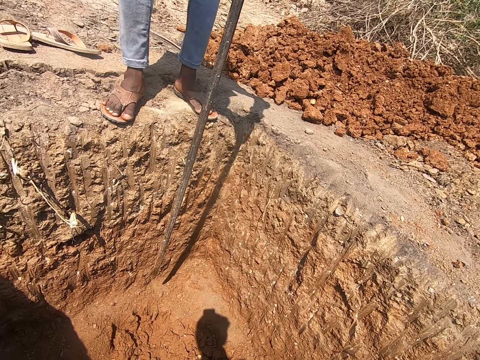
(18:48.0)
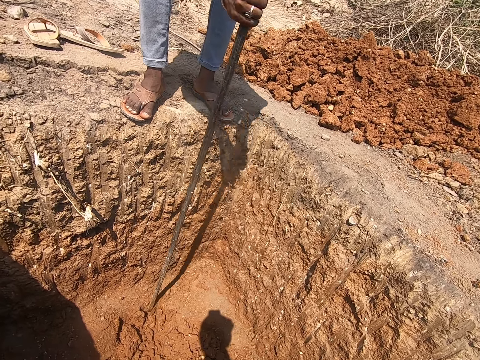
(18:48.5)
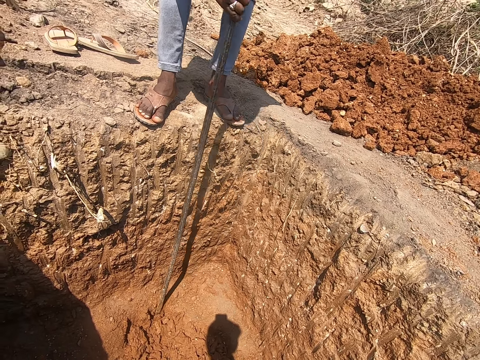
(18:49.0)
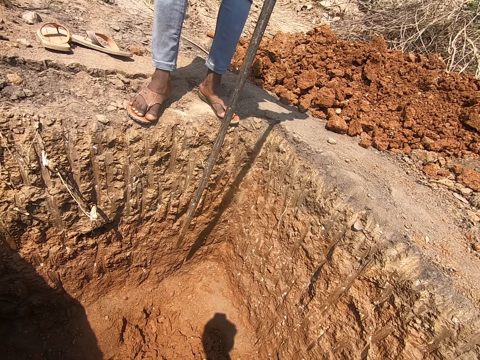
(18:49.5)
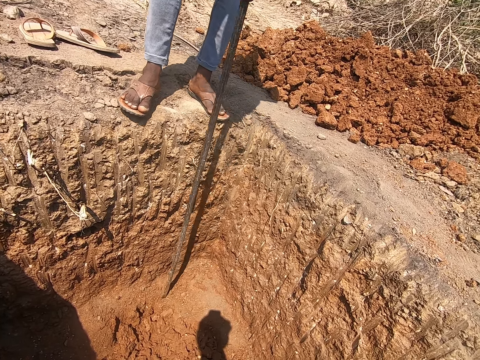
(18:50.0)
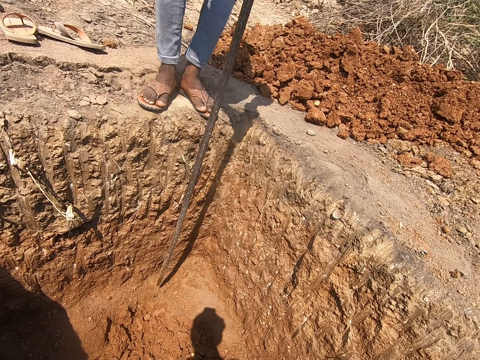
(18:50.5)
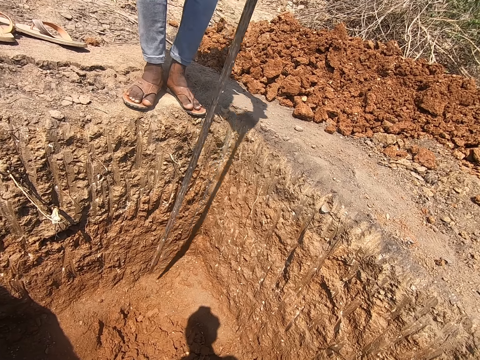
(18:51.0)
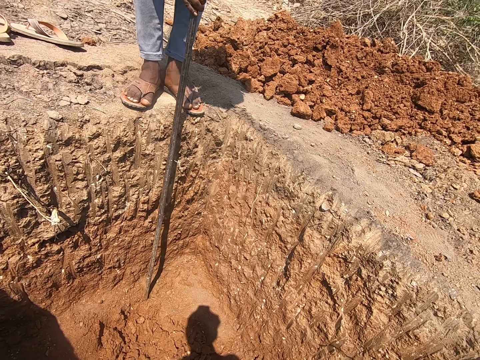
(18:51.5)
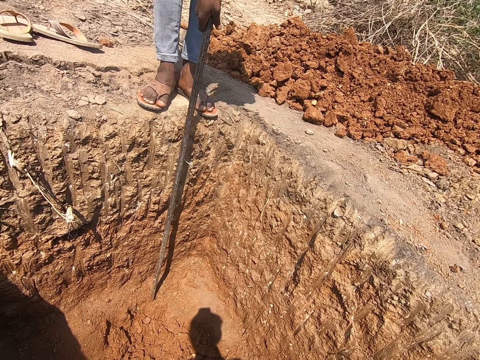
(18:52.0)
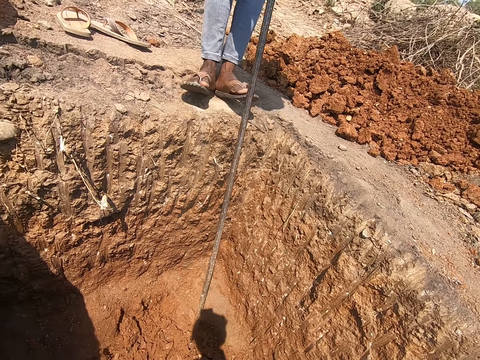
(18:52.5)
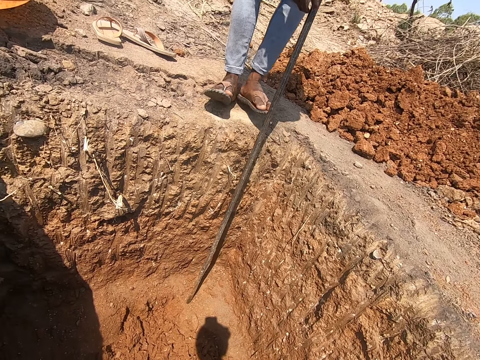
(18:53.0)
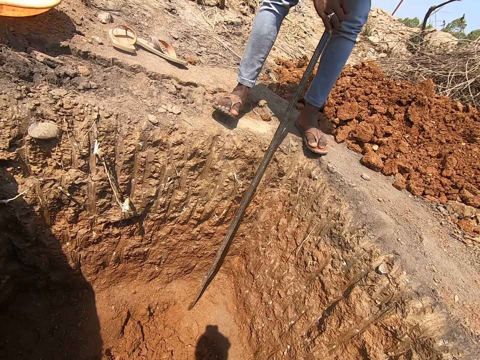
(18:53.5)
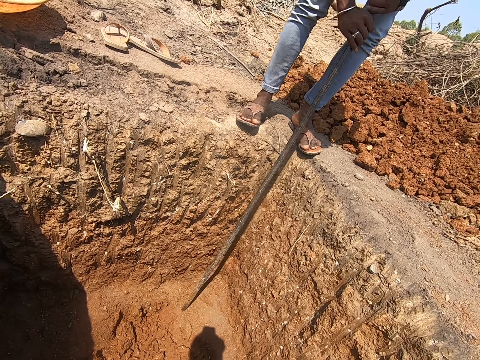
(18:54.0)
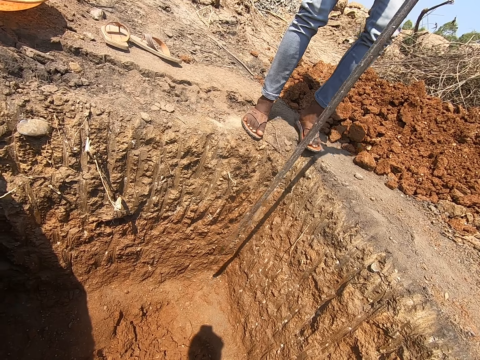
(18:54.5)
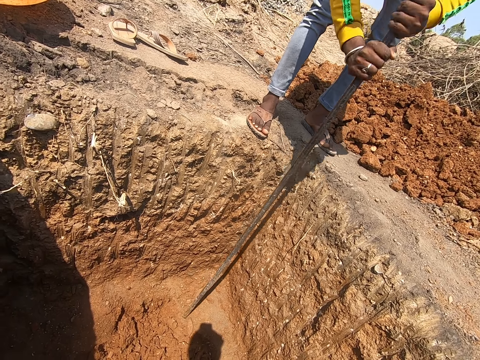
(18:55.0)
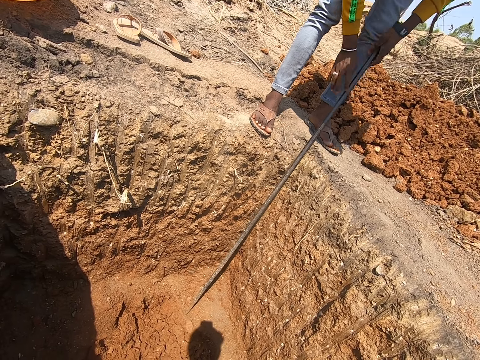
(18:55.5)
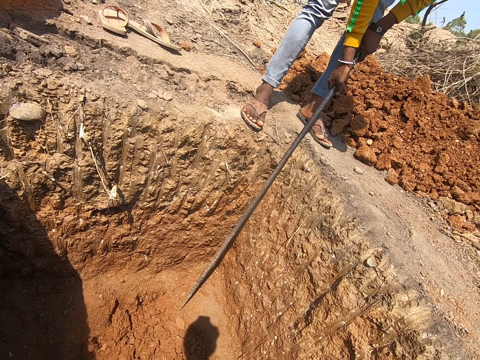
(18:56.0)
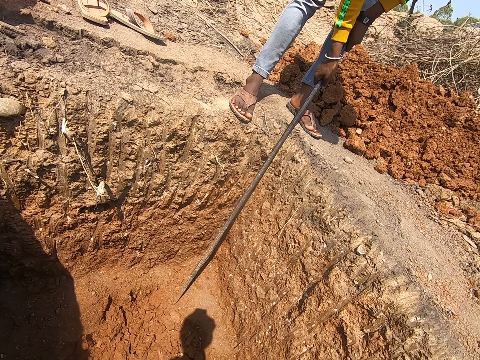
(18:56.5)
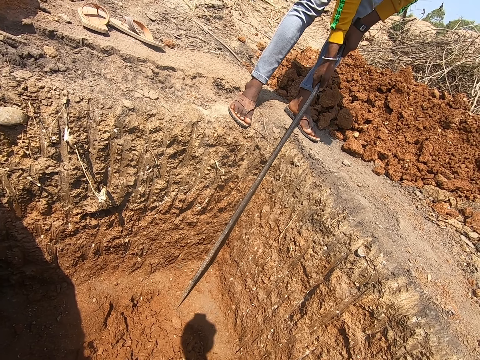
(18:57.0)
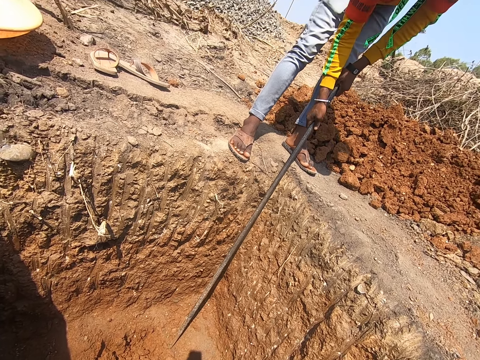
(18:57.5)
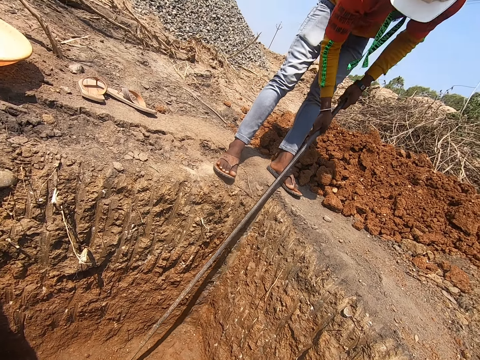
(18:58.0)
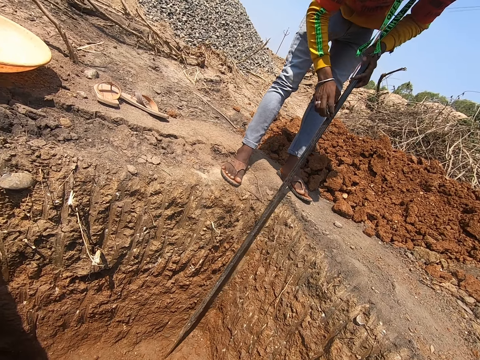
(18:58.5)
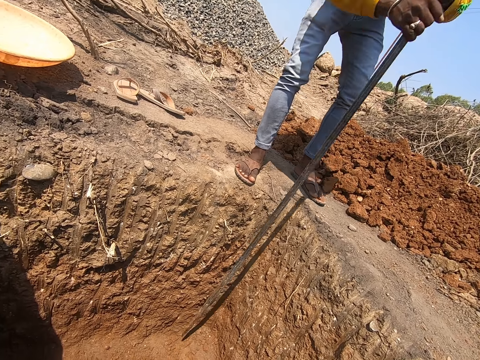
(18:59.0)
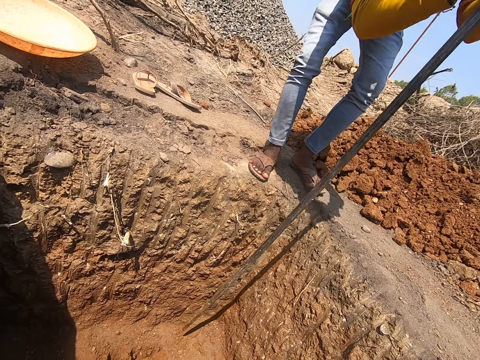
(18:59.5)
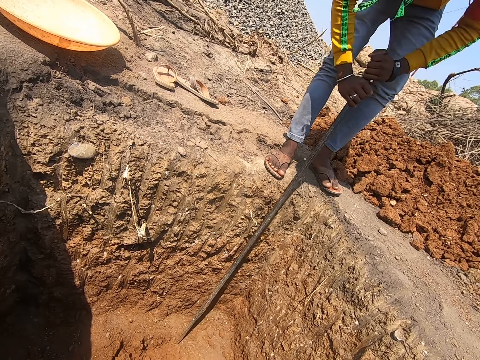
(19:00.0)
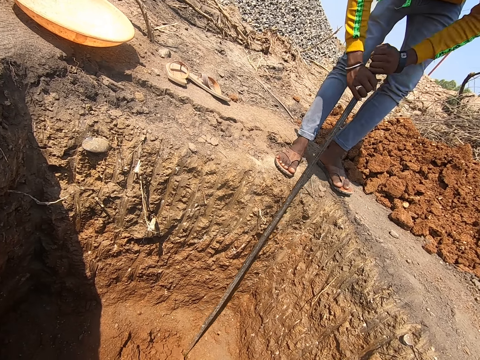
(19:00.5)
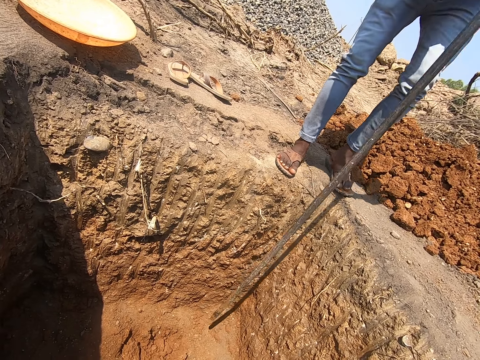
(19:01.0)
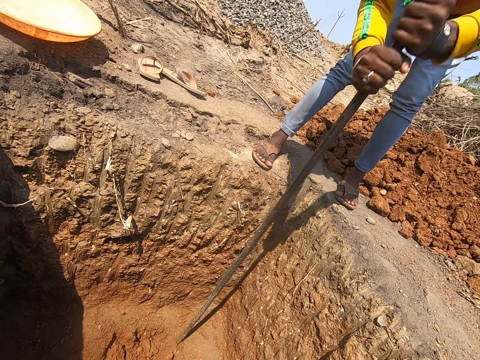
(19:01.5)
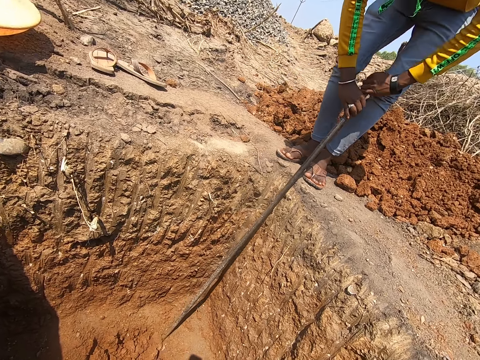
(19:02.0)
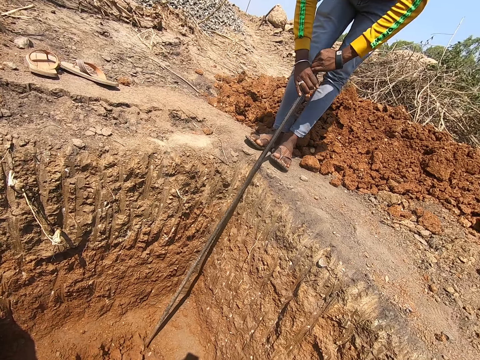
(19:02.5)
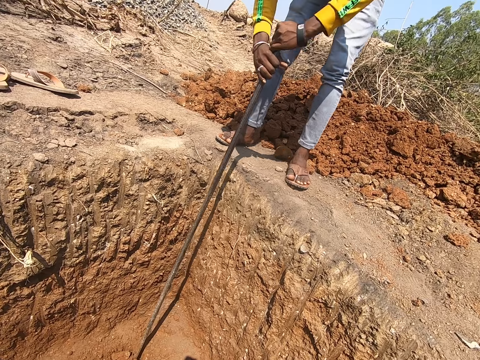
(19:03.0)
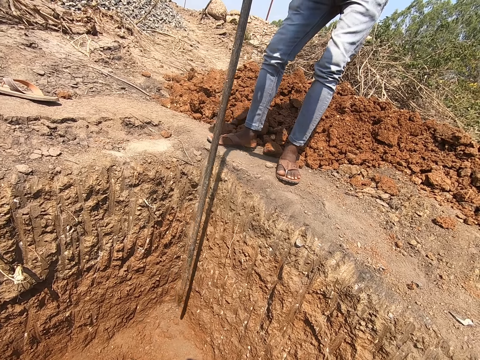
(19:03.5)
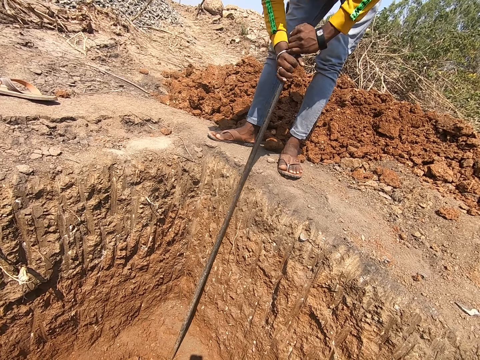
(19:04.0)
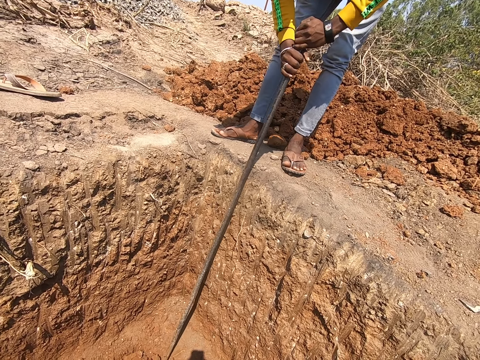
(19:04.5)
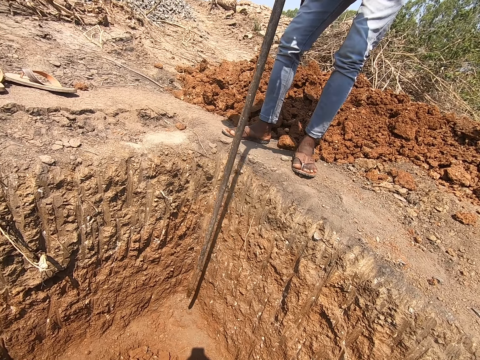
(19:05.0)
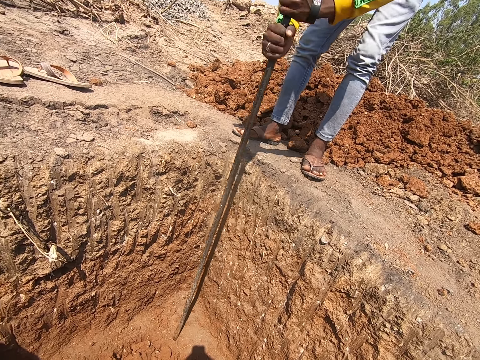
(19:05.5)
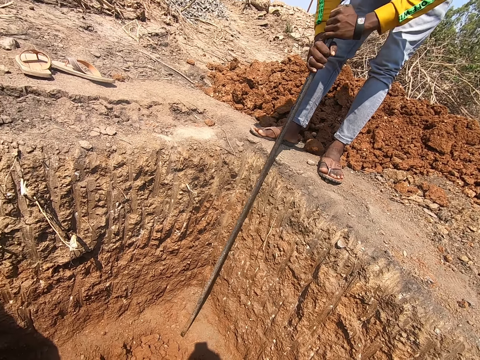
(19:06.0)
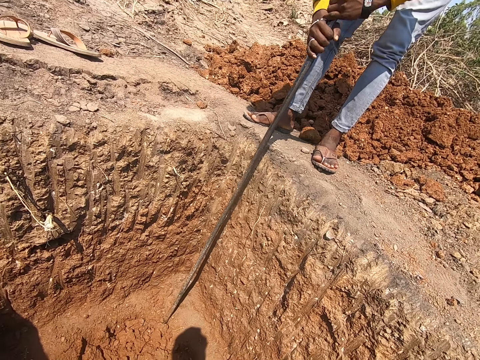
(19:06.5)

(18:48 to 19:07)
The person moves to the side and digs a hole with the digging bar. The camera wearer turns to the side. The person digs a hole with the digging bar. The person moves to the side.

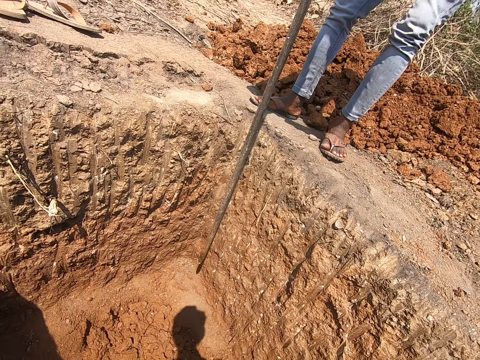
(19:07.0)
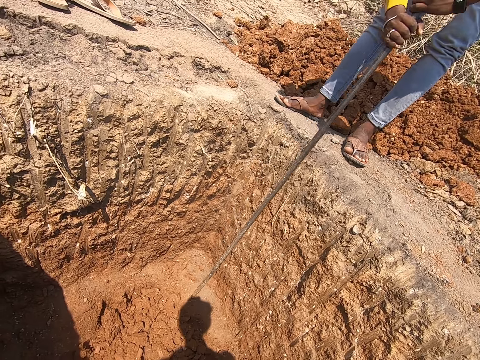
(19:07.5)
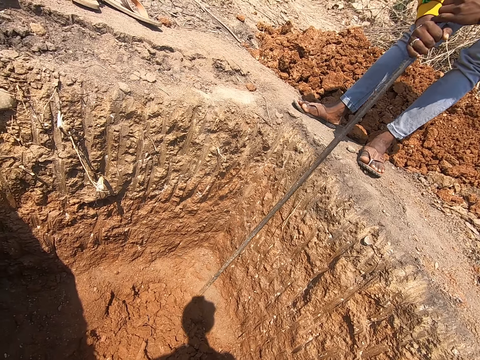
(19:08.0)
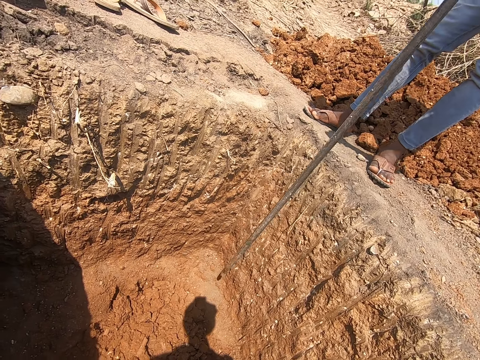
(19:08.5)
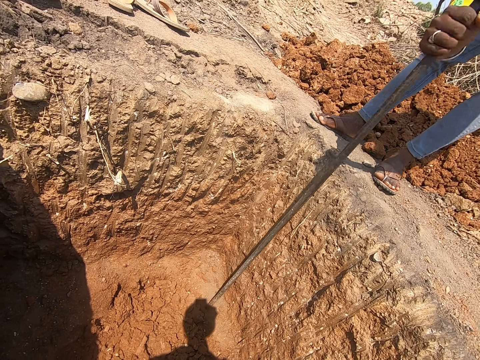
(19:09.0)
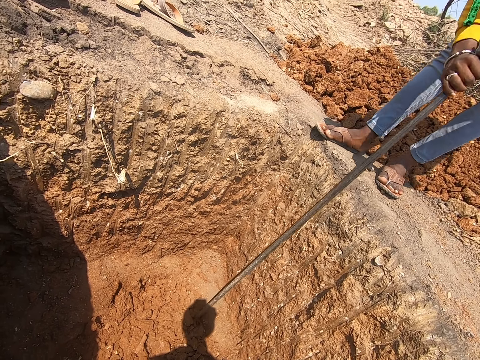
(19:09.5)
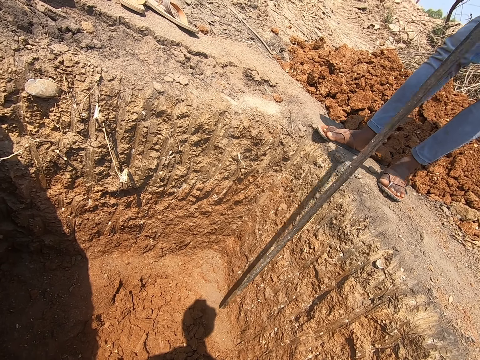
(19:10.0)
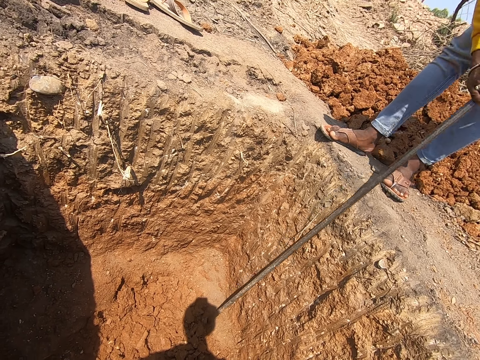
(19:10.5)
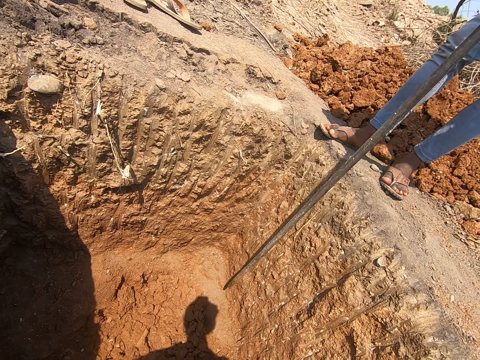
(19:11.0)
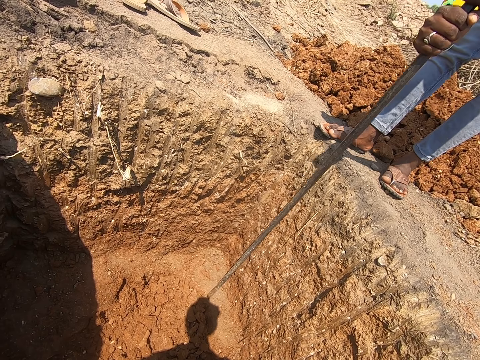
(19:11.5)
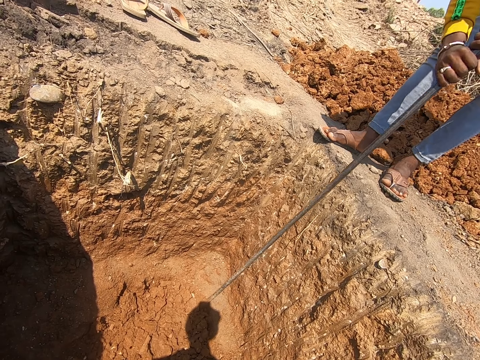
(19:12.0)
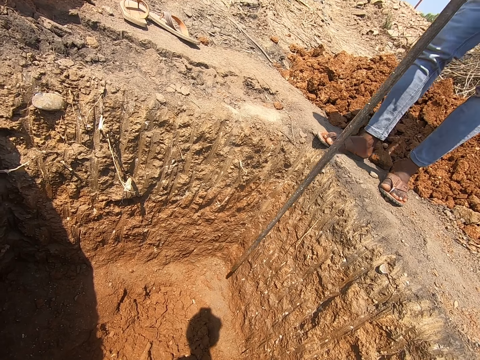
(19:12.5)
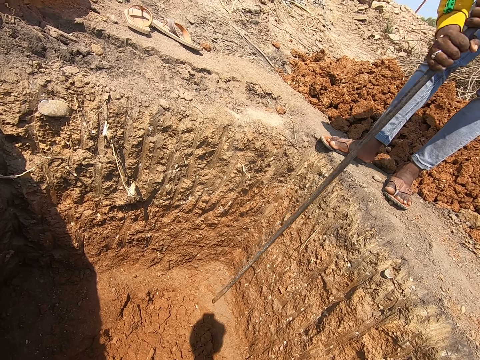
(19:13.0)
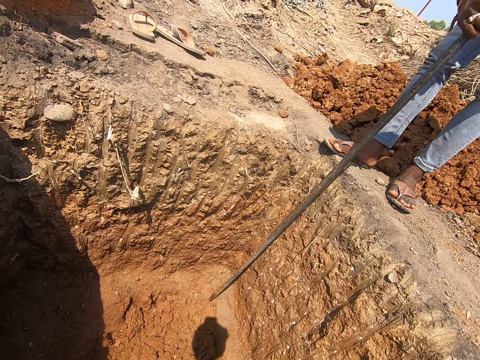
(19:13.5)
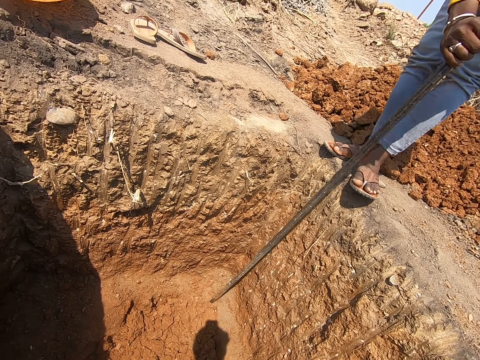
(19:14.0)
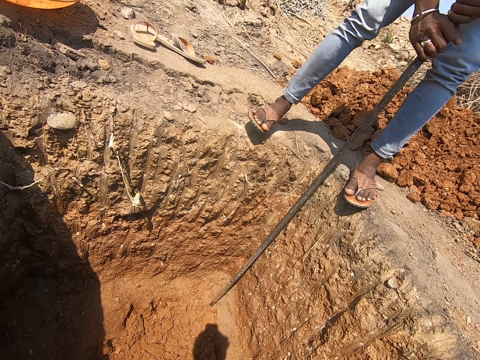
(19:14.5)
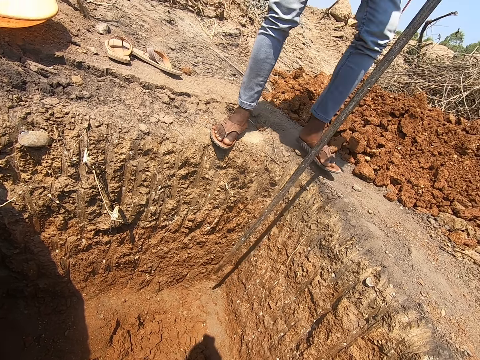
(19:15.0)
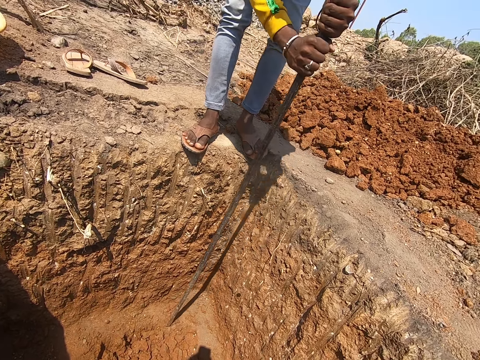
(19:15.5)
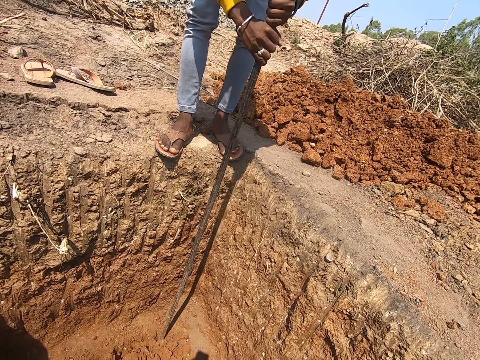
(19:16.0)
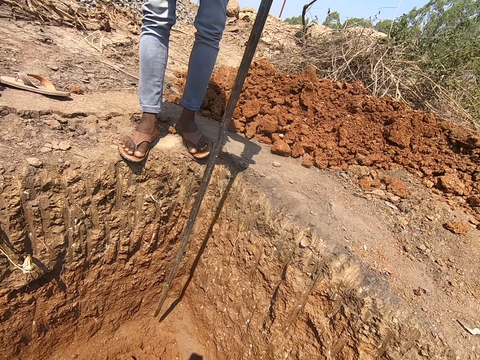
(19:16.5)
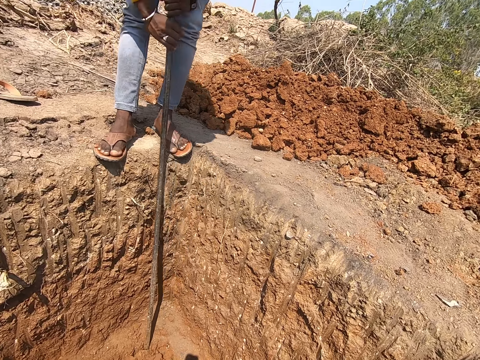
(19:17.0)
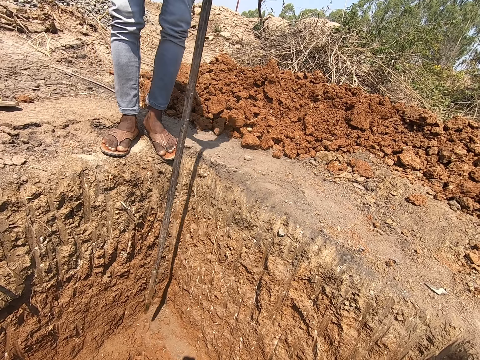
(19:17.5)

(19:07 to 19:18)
A person digs a hole with a digging bar.
